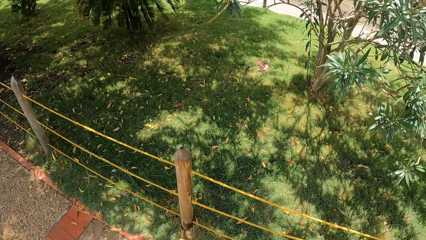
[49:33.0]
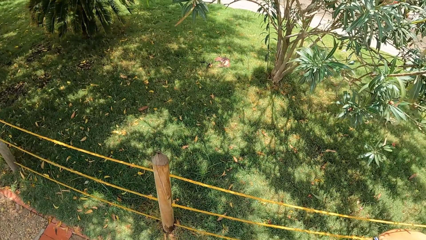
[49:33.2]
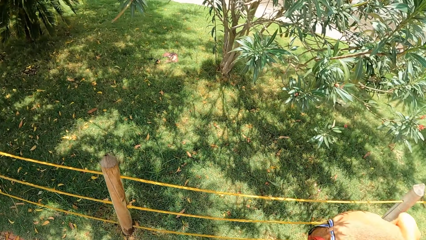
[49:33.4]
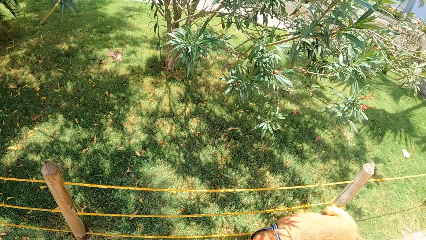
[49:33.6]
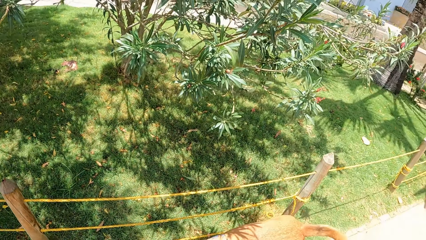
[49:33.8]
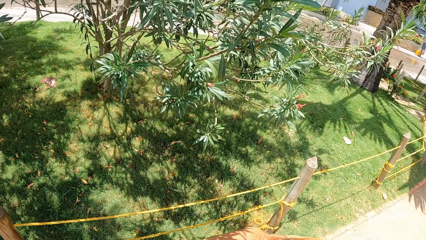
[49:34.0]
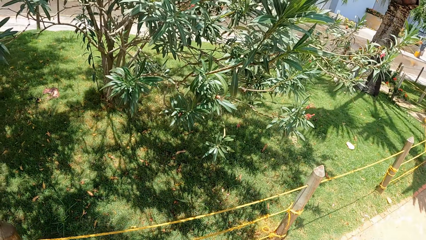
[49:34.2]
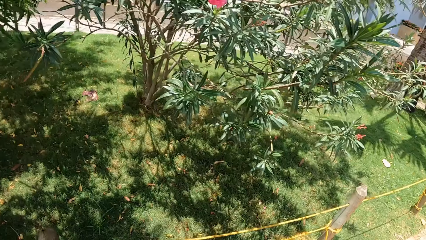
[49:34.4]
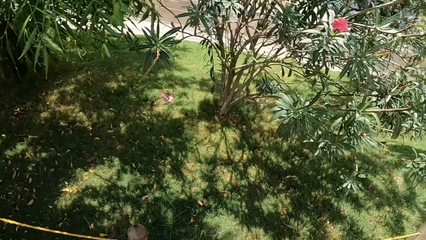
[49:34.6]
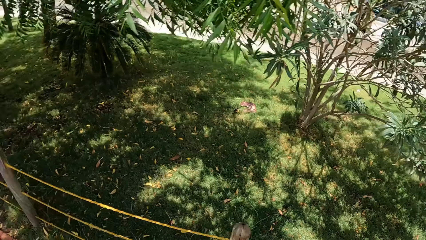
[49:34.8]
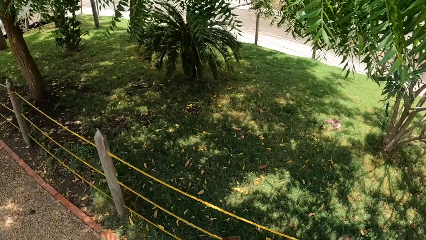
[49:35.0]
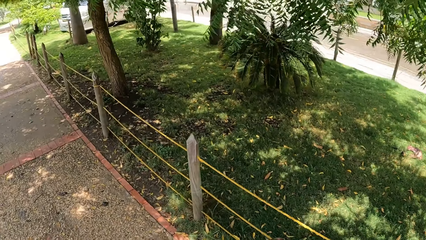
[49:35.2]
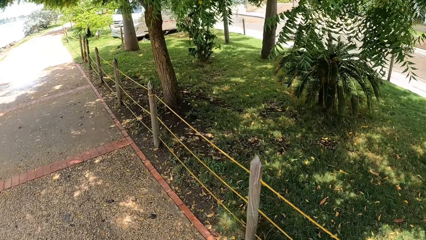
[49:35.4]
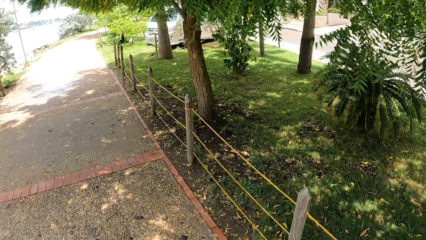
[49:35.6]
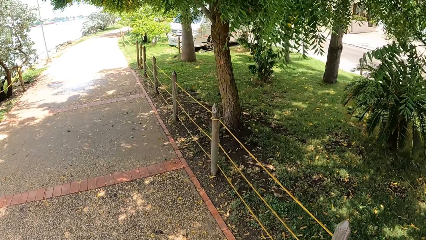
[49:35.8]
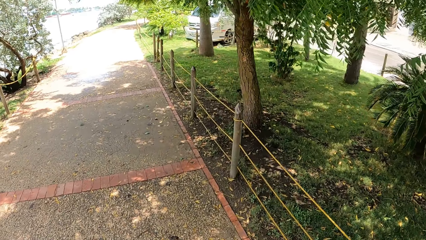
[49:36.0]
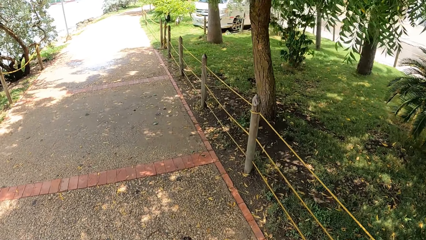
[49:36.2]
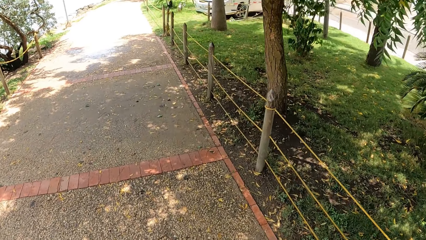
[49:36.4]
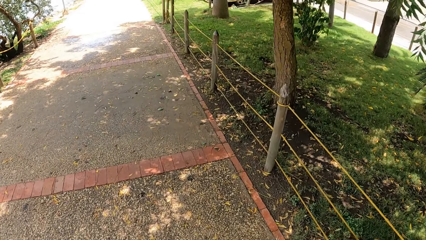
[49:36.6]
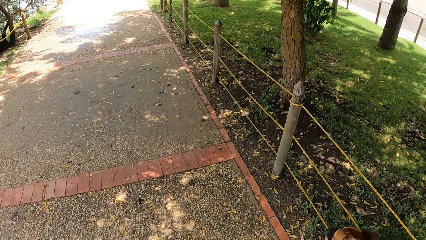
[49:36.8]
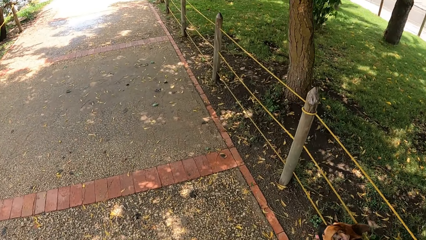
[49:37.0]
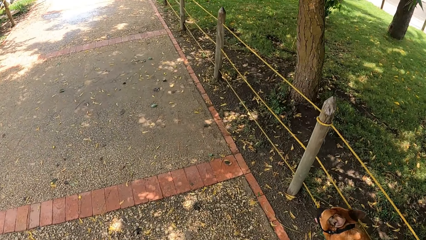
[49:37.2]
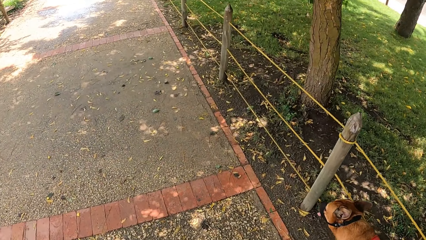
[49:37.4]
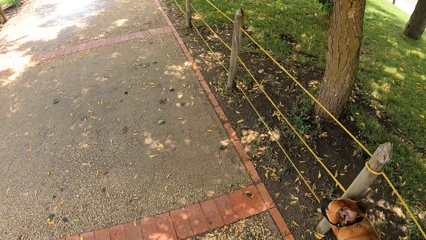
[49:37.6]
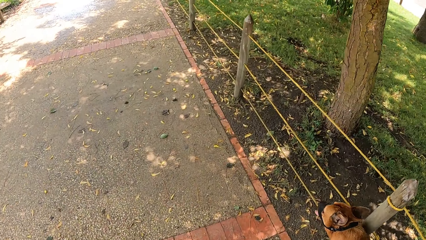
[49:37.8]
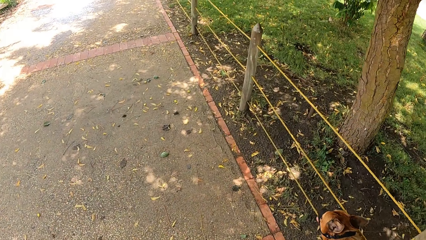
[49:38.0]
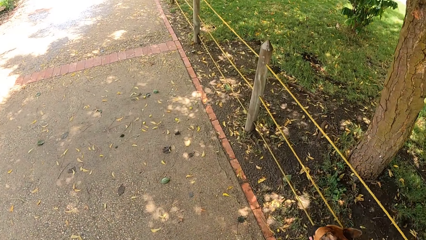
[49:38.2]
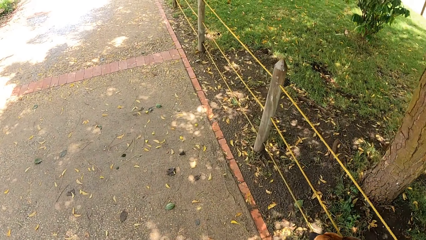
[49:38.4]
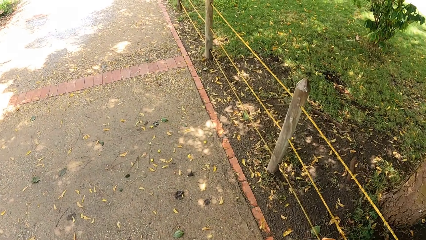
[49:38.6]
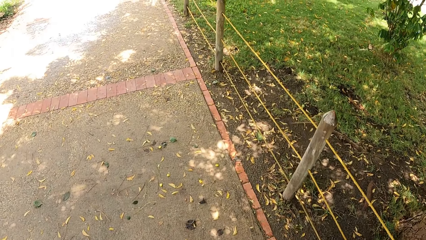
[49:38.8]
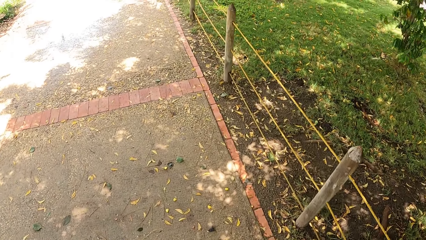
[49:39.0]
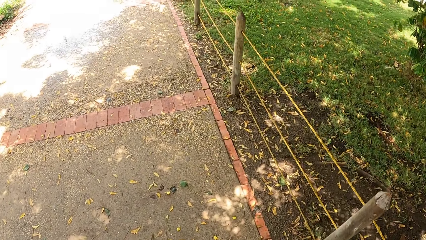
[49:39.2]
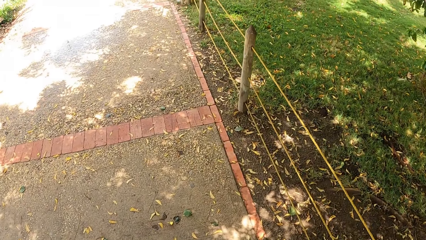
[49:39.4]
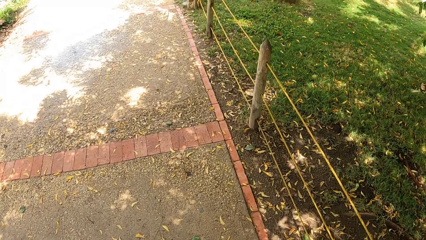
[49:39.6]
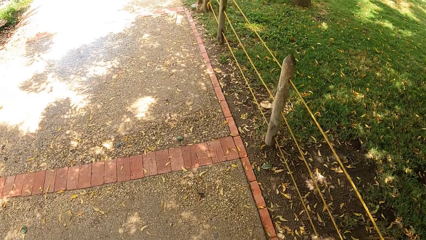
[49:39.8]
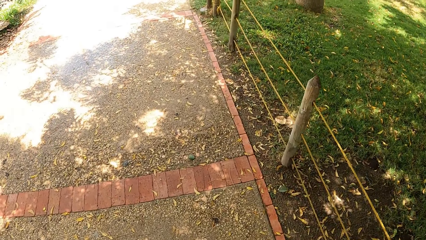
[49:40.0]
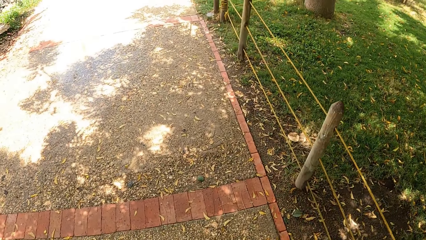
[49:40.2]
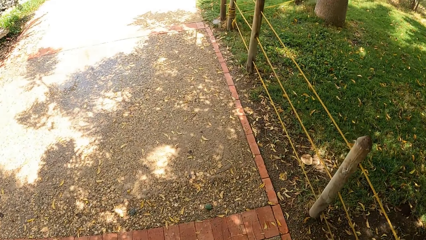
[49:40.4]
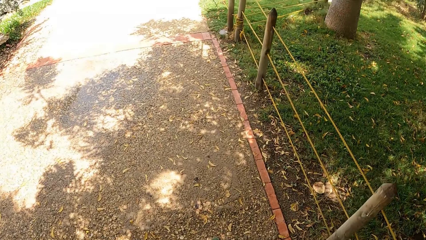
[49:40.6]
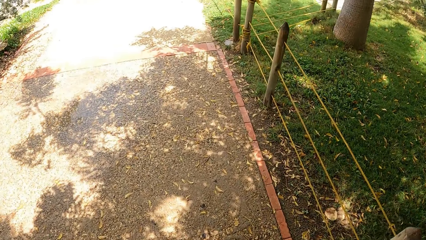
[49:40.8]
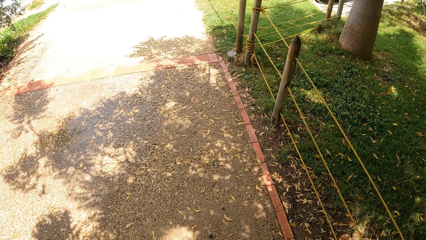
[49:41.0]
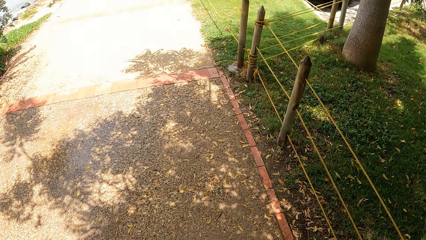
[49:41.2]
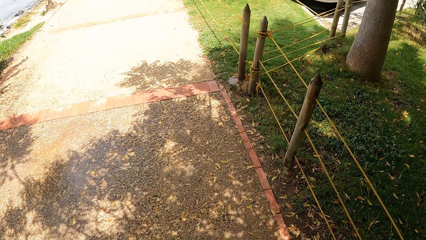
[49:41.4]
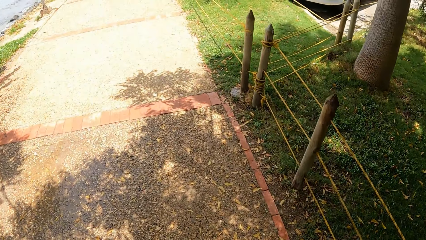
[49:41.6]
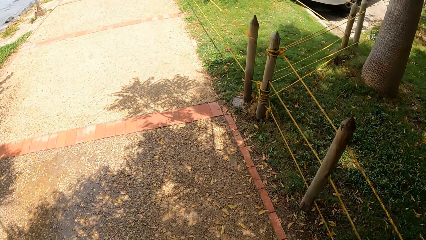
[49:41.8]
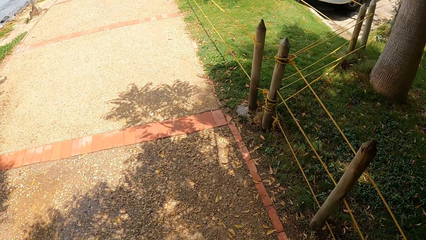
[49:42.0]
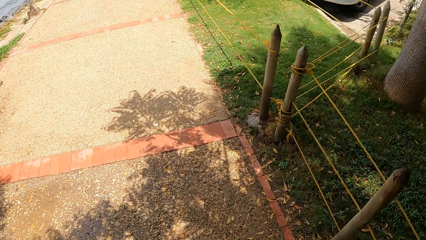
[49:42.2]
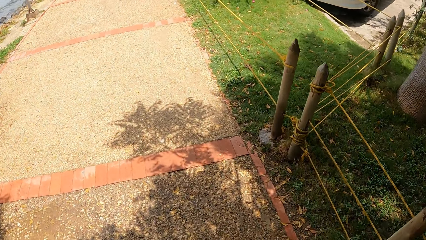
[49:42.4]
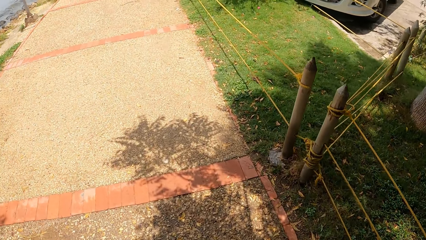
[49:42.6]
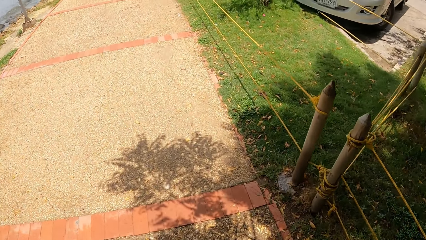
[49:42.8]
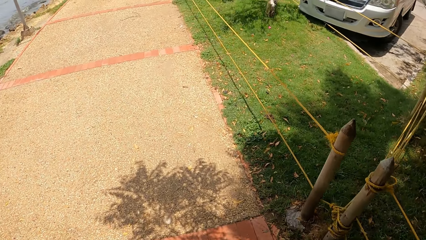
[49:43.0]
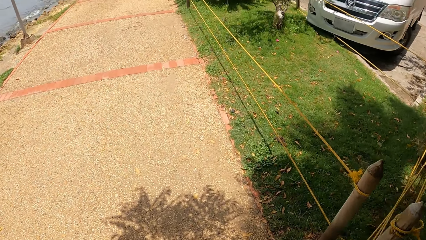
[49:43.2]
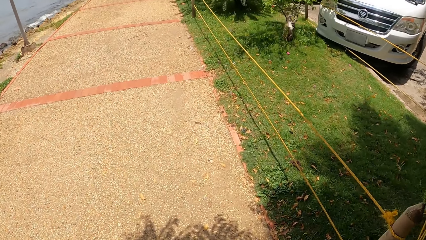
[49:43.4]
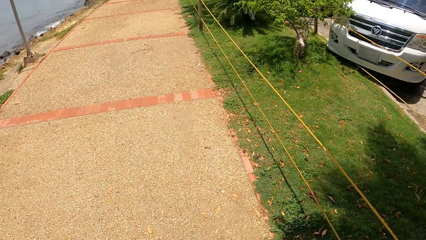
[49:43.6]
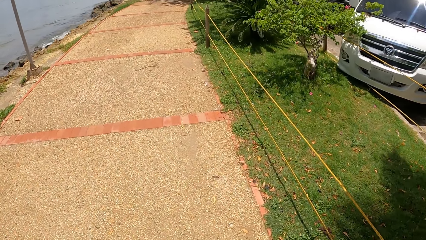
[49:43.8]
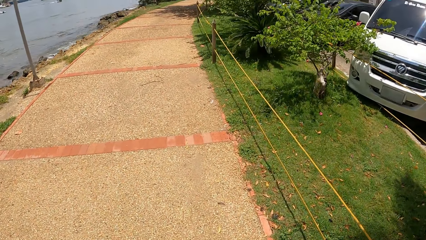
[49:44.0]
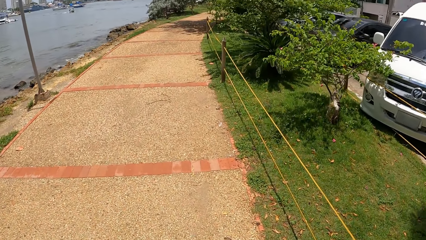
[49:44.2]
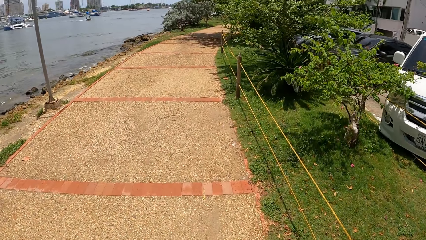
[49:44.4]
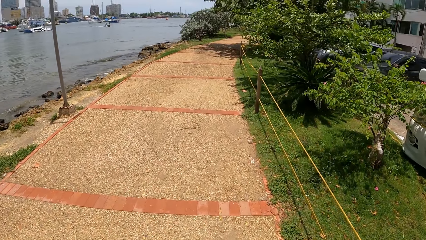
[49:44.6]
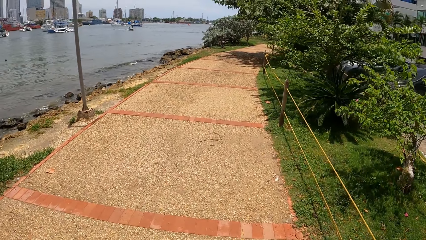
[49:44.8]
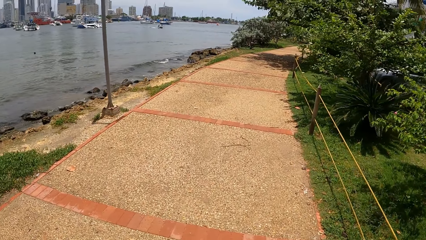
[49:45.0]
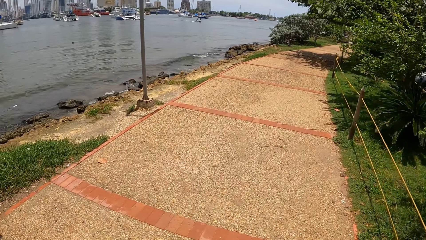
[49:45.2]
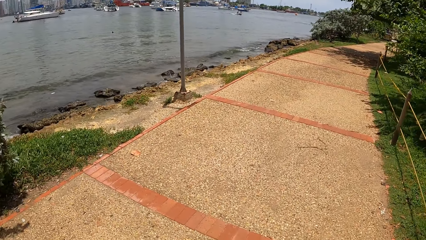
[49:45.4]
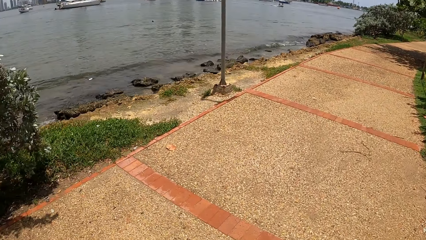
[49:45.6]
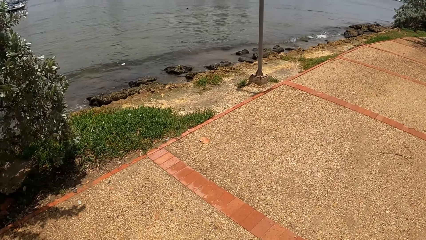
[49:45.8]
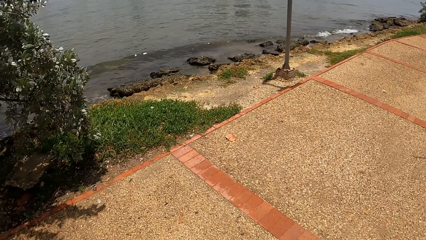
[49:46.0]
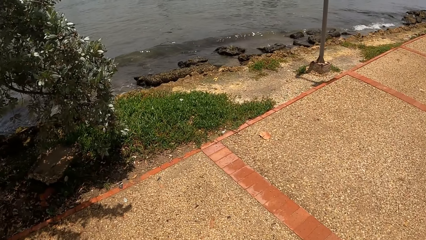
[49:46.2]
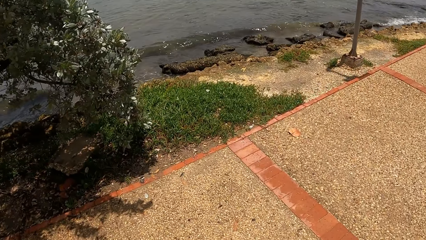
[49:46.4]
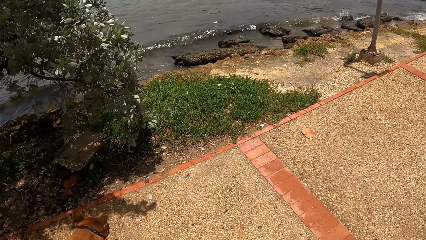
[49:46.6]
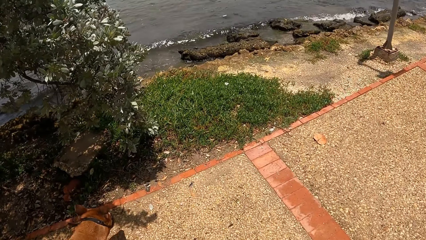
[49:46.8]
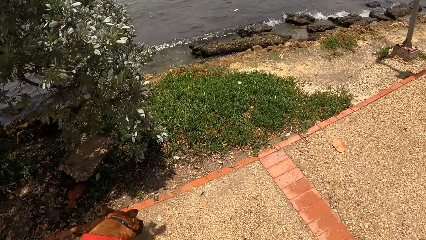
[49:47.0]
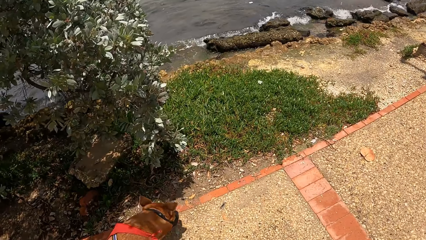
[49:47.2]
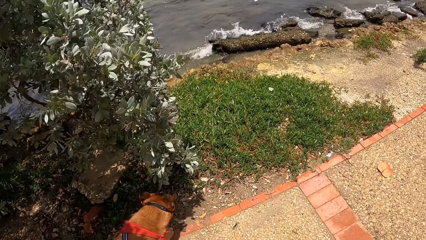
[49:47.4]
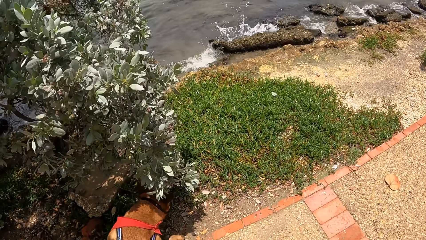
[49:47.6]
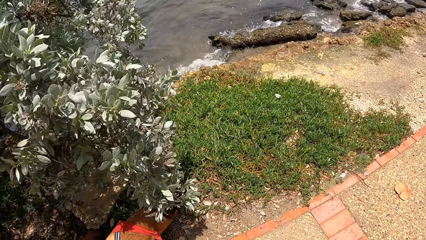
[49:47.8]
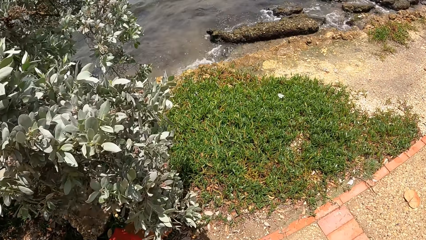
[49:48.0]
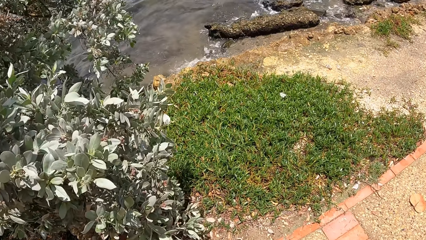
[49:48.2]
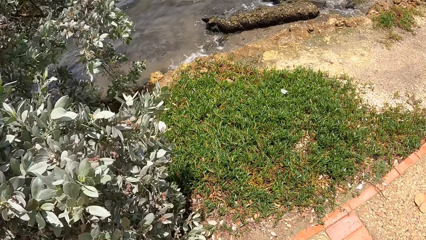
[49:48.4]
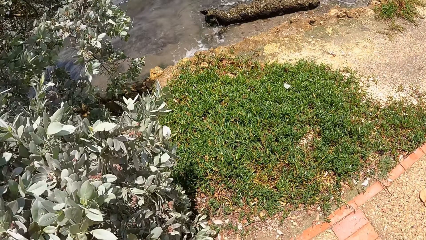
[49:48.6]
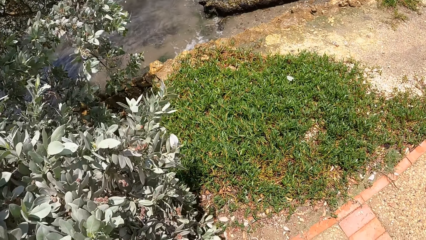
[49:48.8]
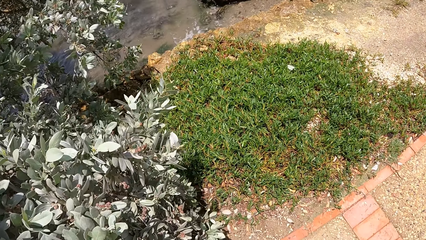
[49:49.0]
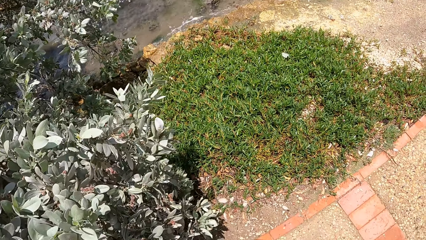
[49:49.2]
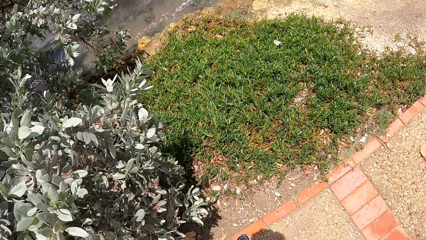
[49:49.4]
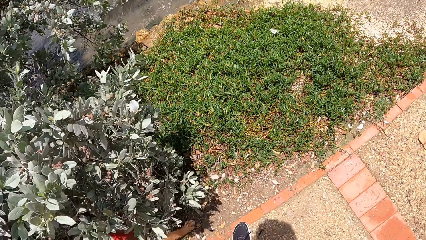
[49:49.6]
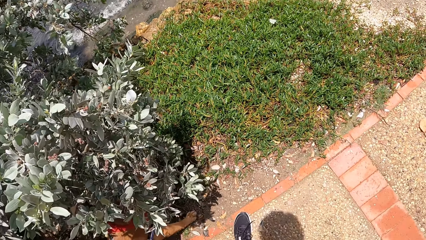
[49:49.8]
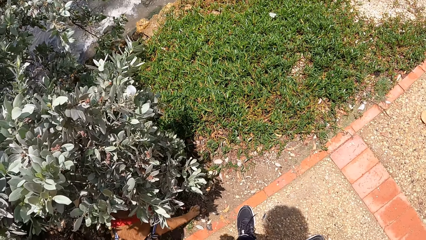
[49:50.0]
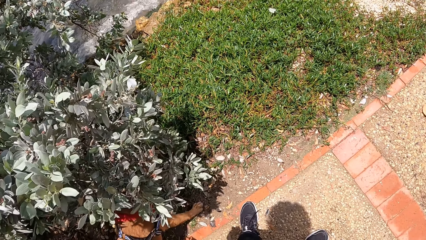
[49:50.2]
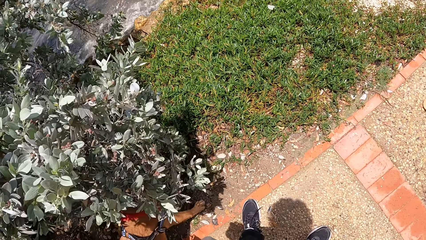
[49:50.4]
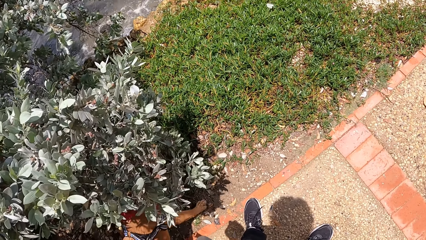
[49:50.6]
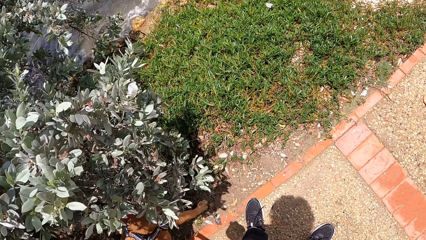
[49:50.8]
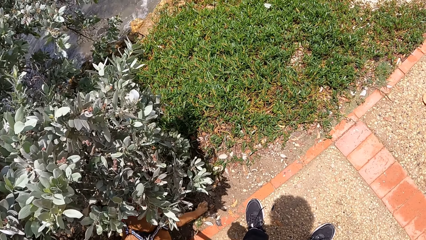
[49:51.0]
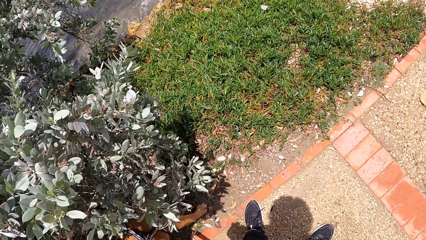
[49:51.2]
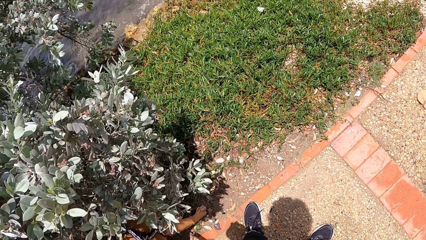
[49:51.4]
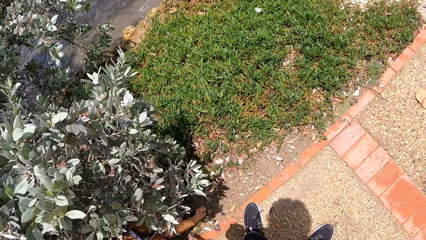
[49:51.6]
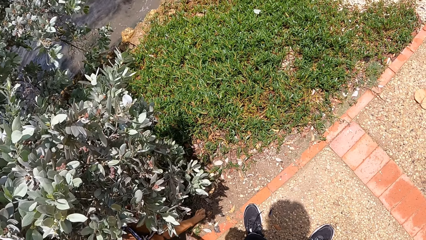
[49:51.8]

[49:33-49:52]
The camera wearer looks at the garden. They walk the dog on the pavement. They walk the dog on the pavement again. They look at the dog. They look around. They stop along the sidewalk. They look at the dog.
